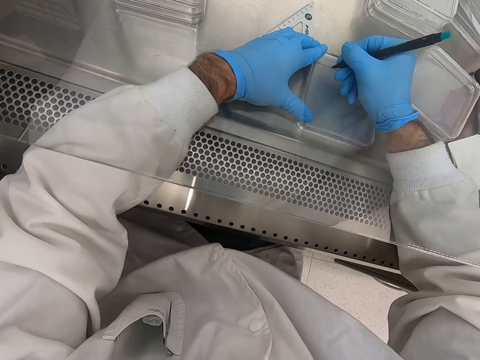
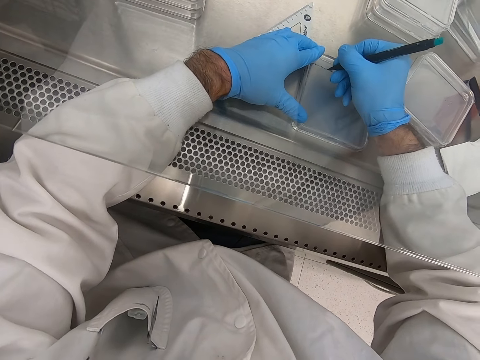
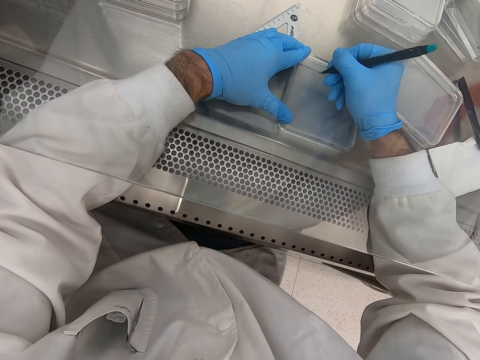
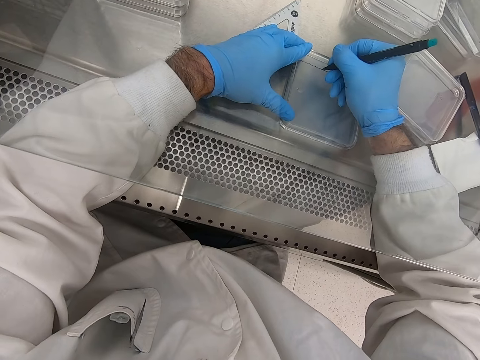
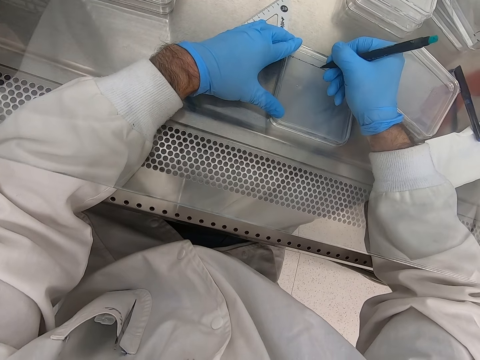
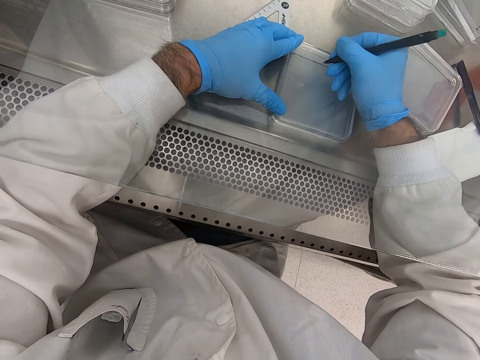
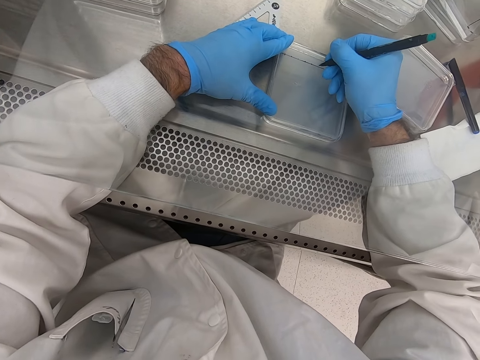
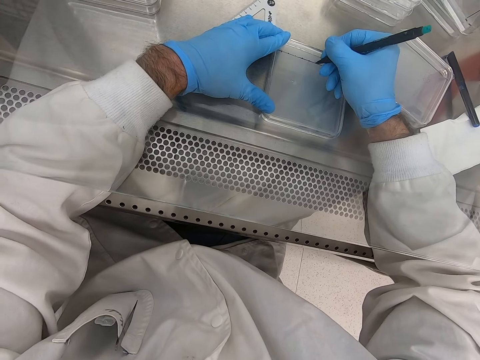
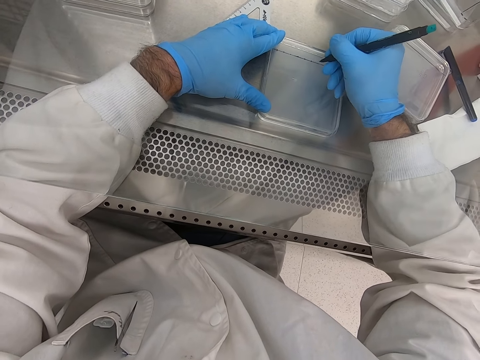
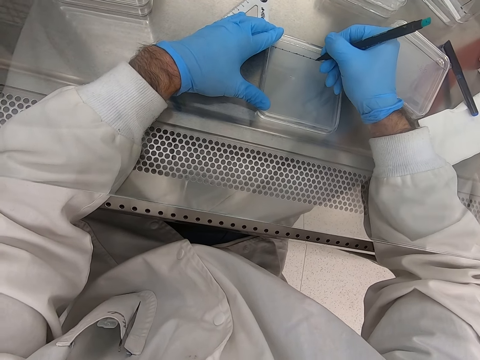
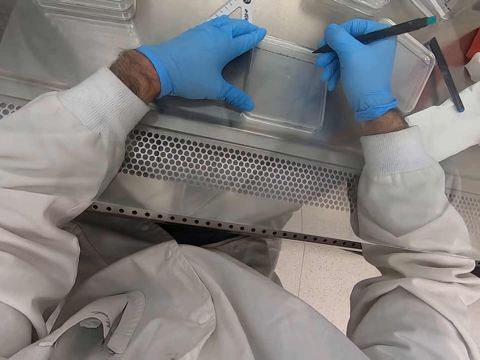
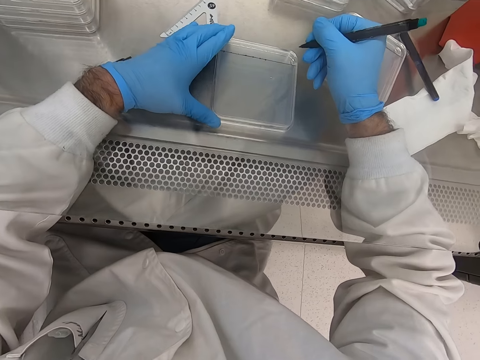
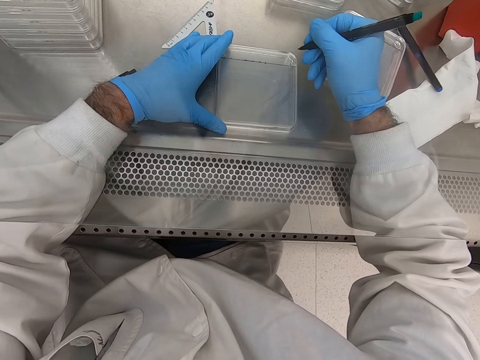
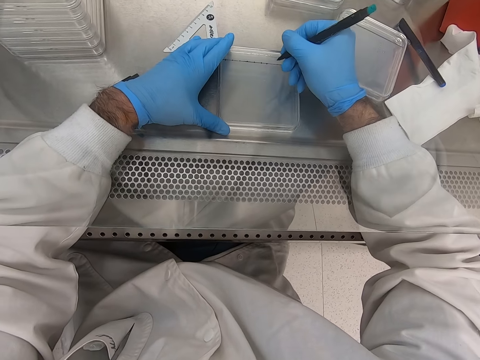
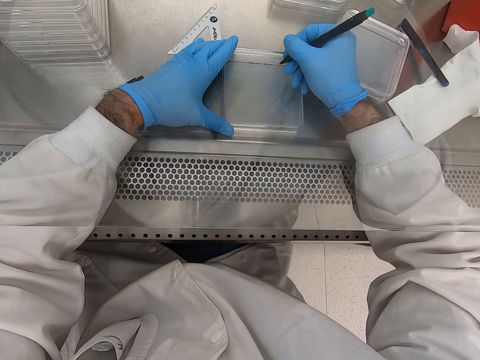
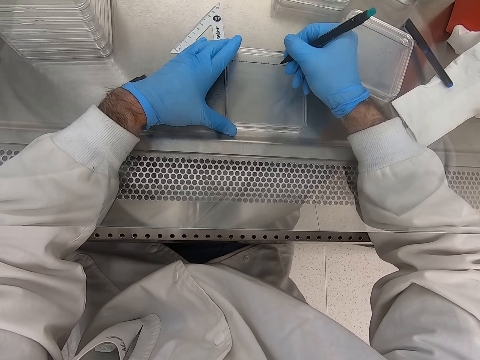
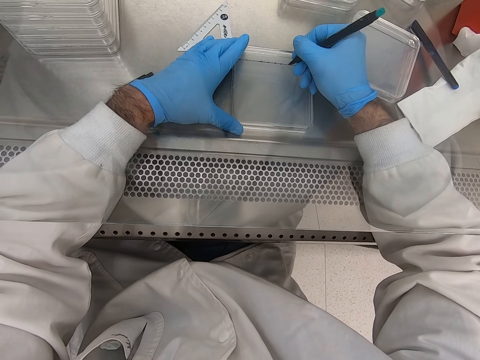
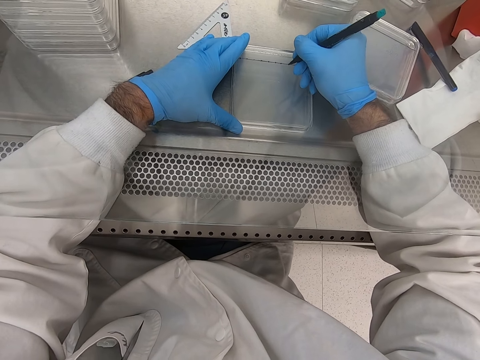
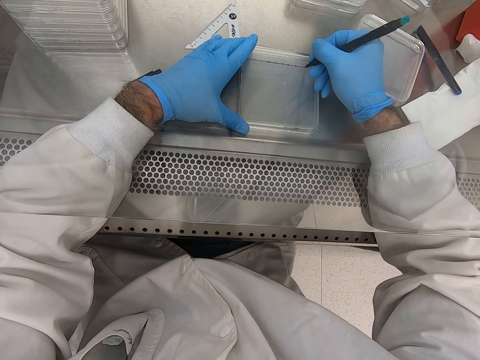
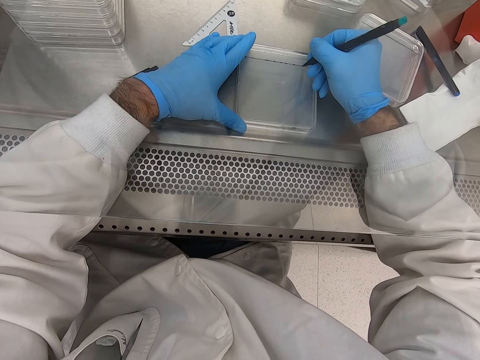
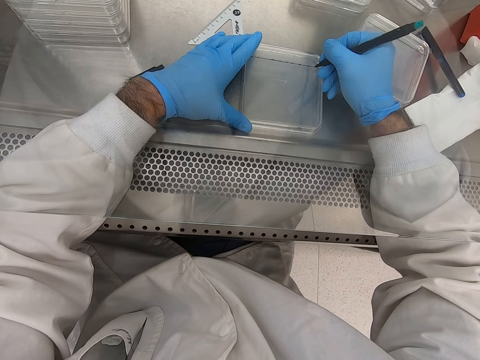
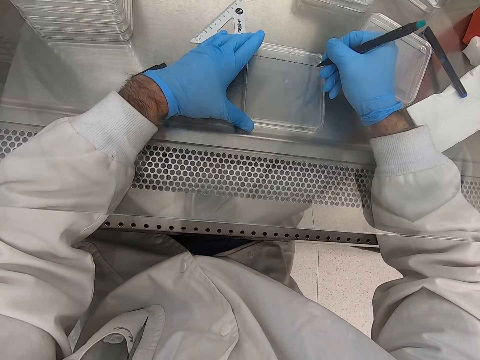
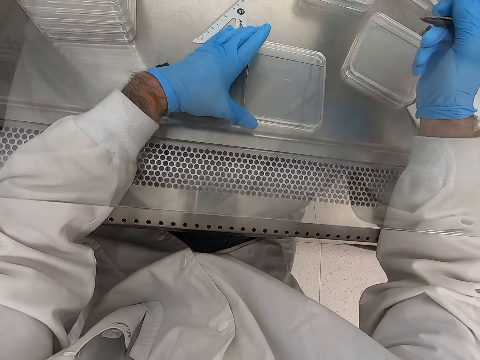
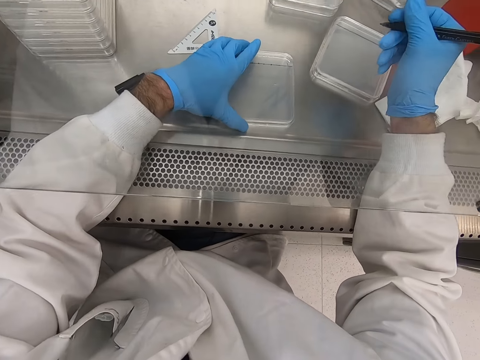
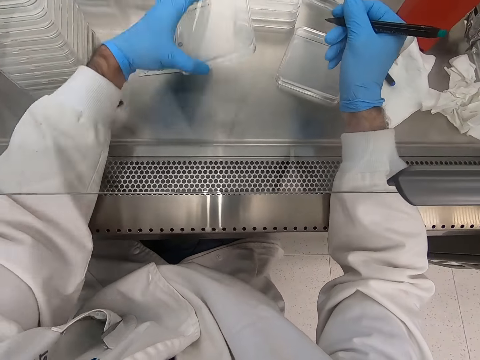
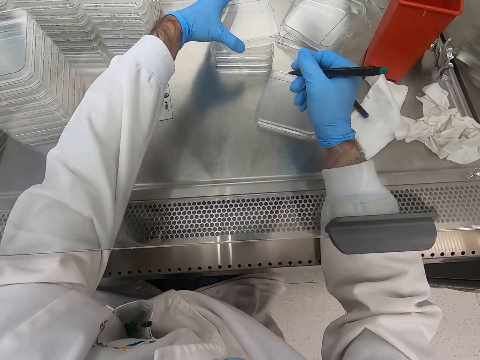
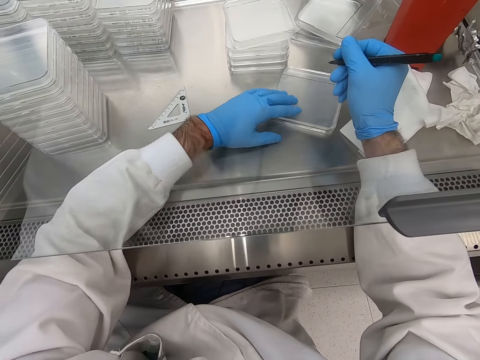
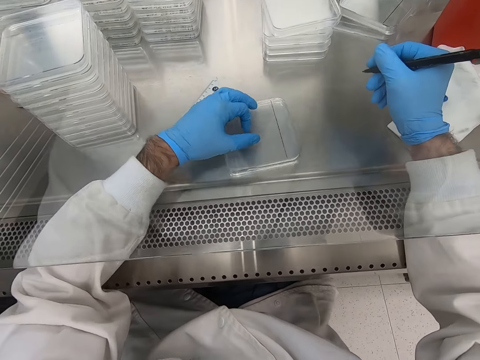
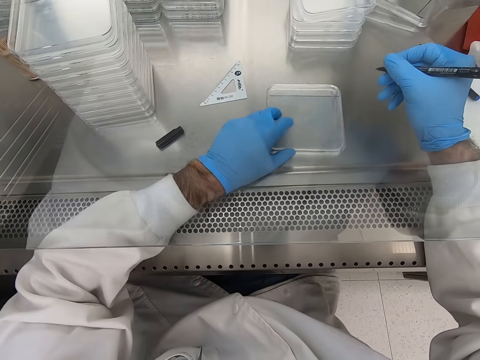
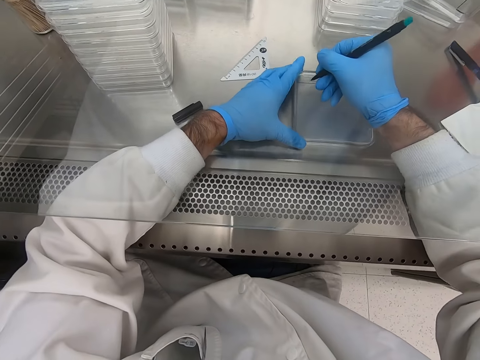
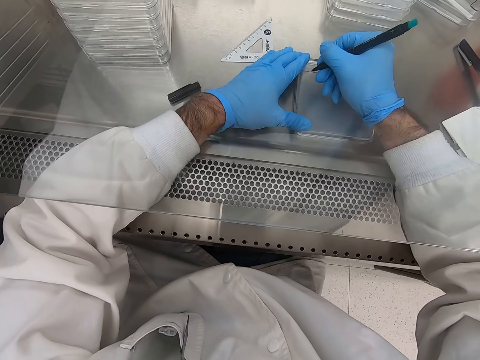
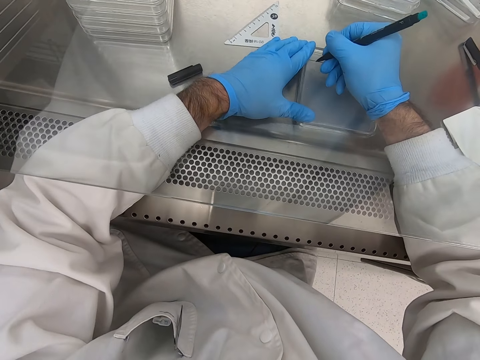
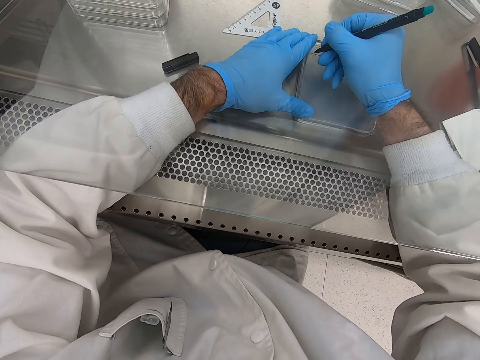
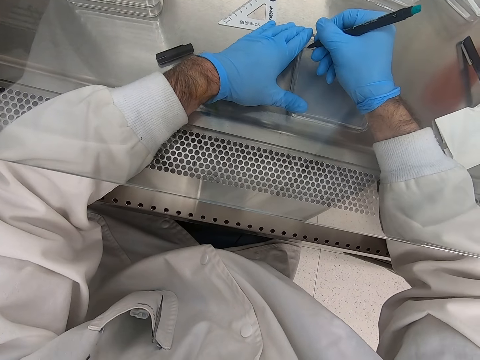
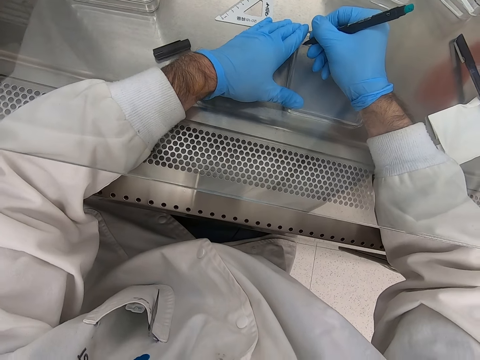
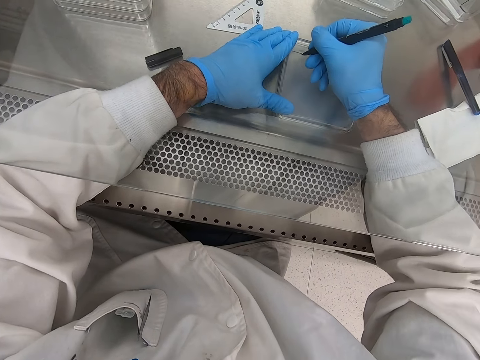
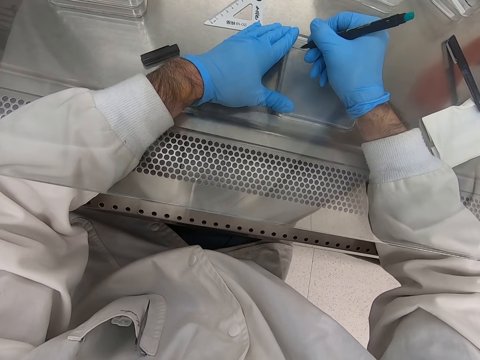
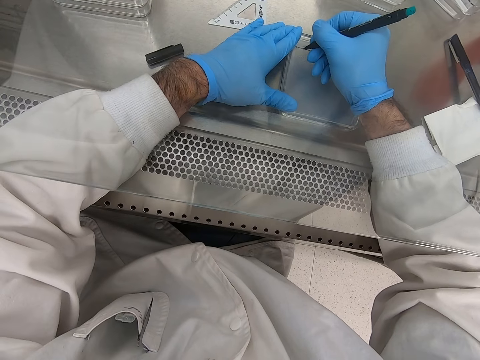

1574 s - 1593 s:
The camera wearer places an acrylic sheet on the other sheets. They move the acrylic sheet on the table. They make marks on the acrylic sheet.

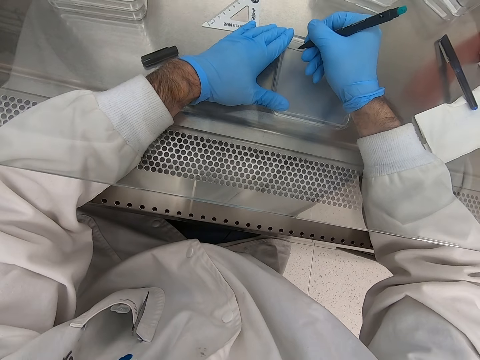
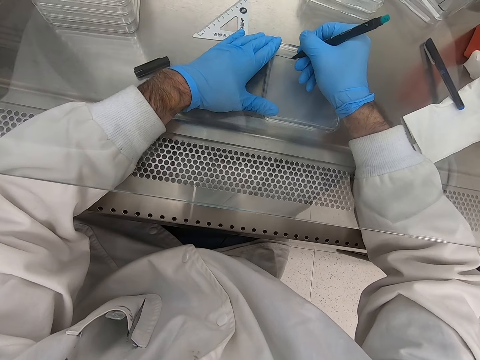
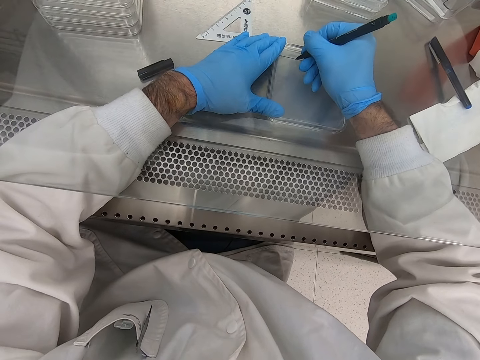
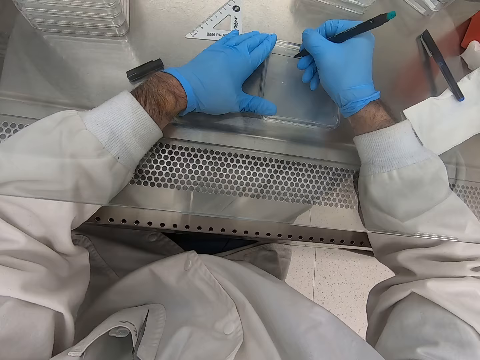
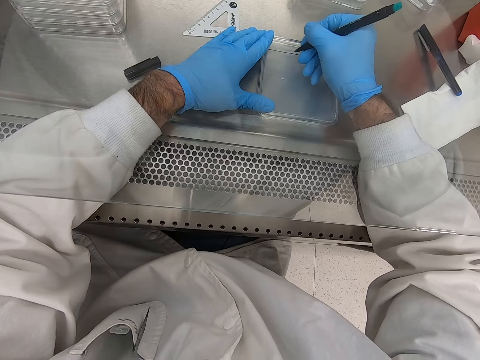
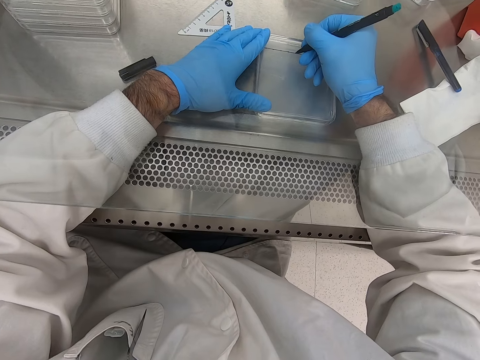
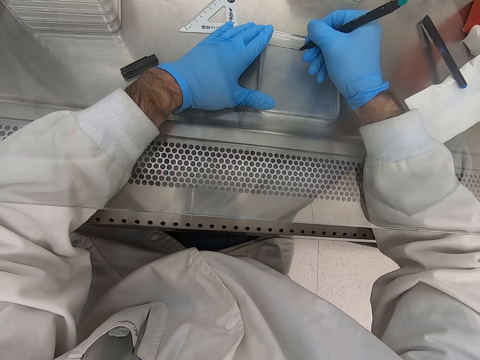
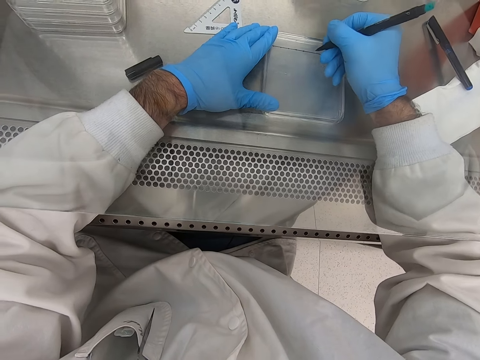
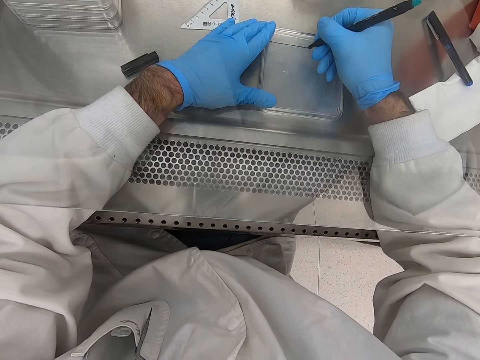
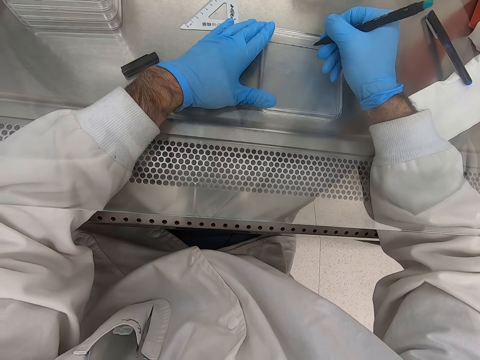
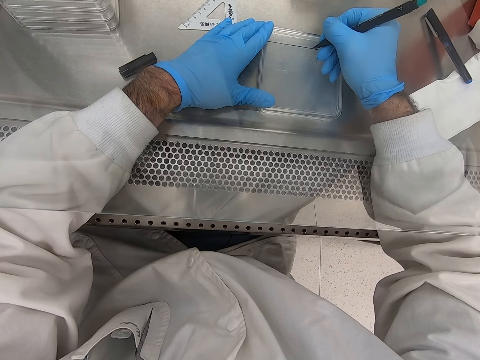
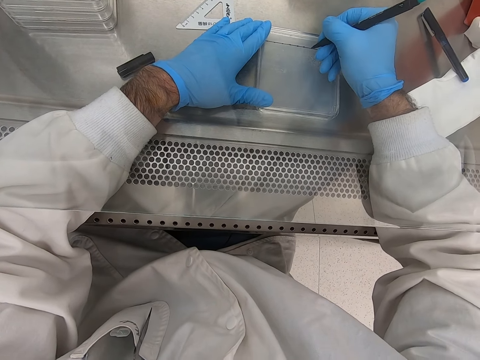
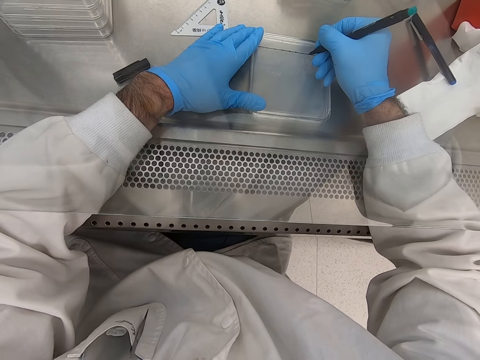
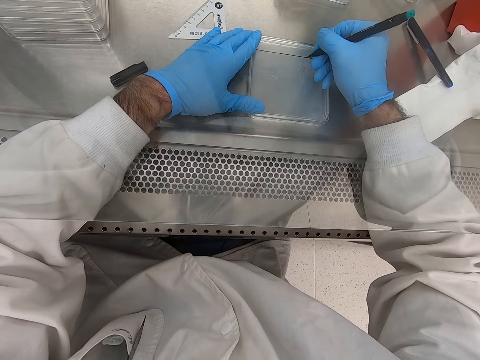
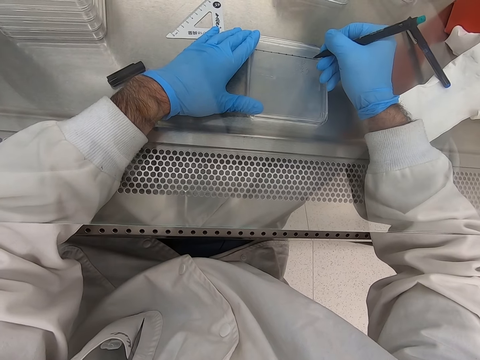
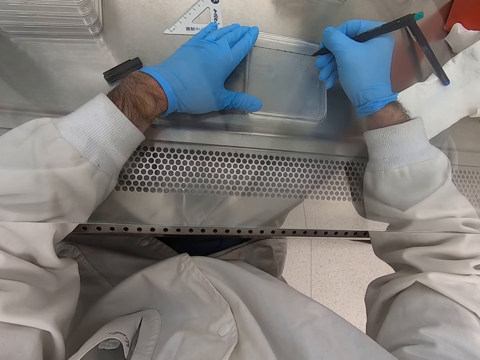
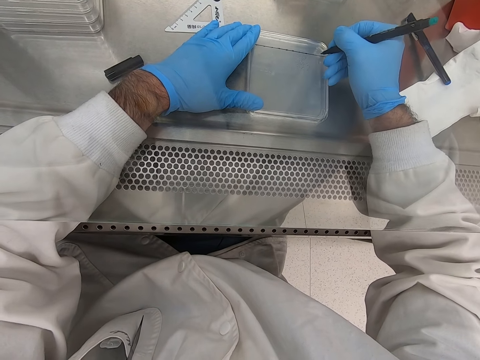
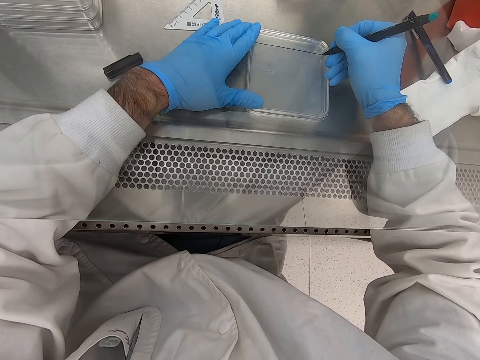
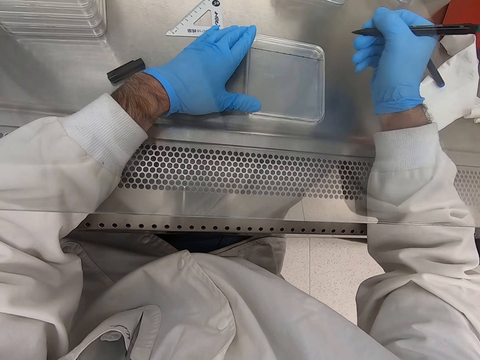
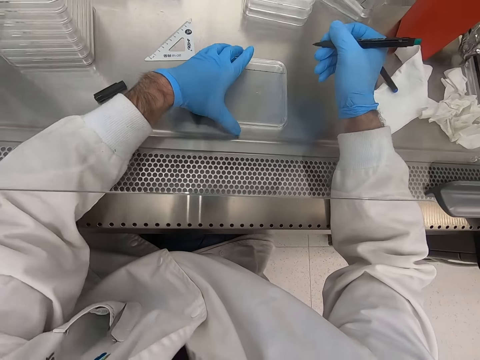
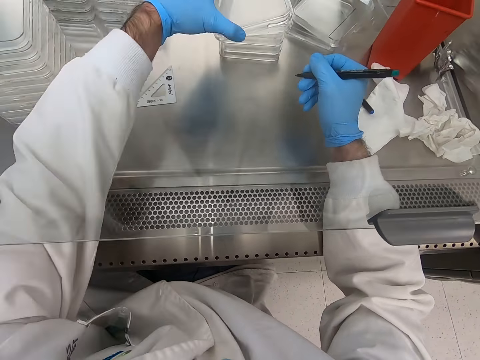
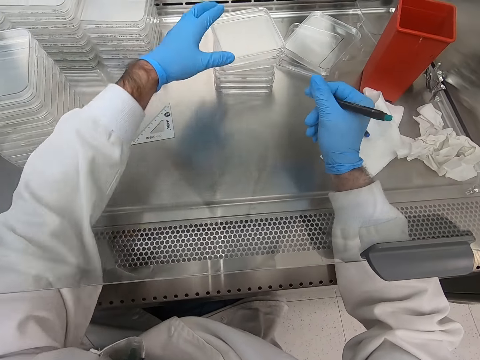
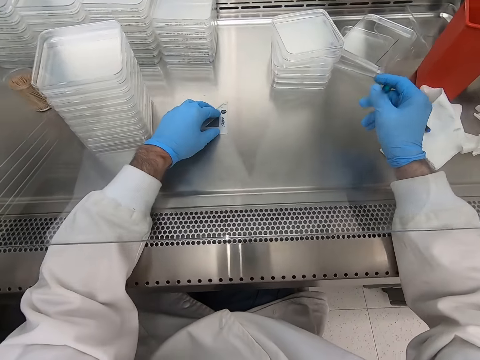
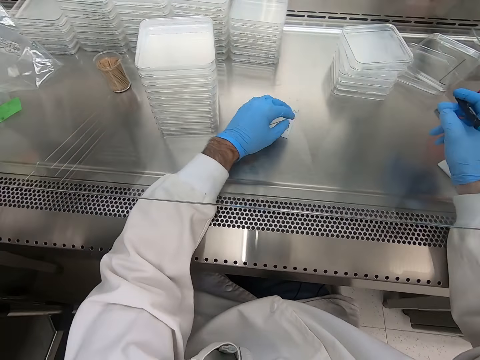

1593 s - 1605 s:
The camera wearer places an acrylic sheet on other sheets.
